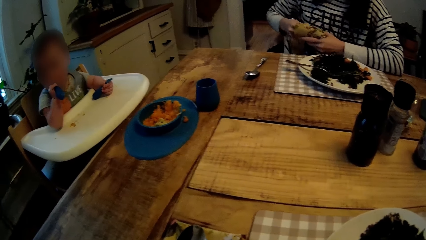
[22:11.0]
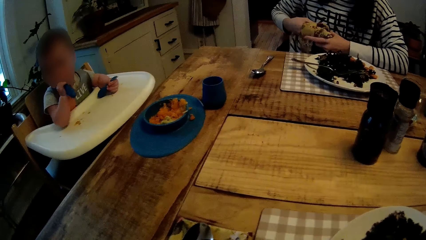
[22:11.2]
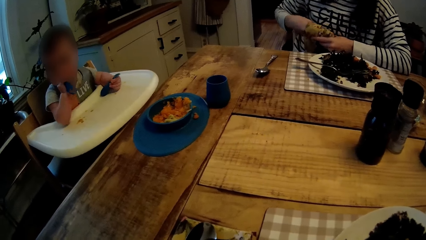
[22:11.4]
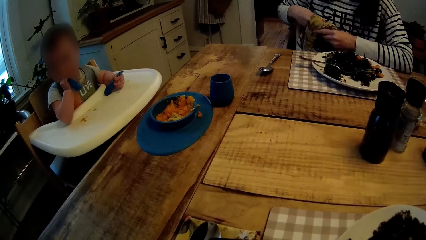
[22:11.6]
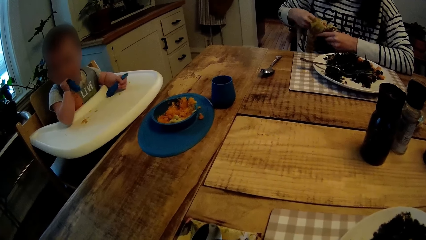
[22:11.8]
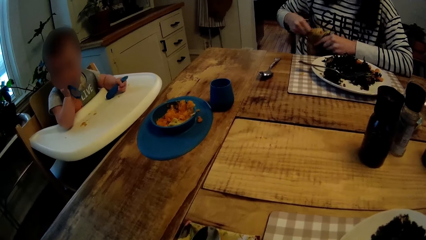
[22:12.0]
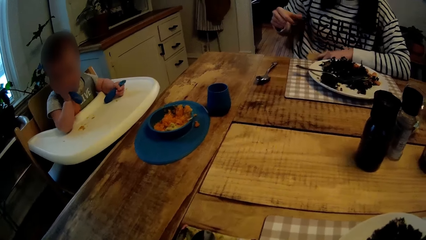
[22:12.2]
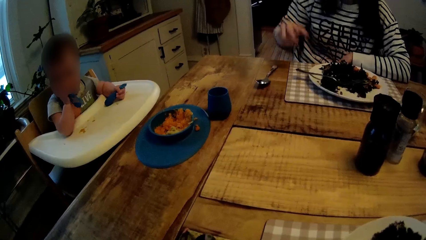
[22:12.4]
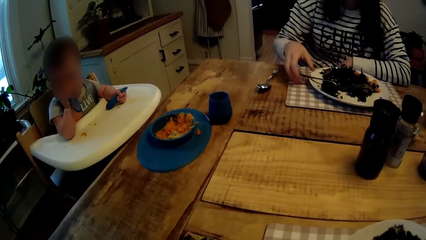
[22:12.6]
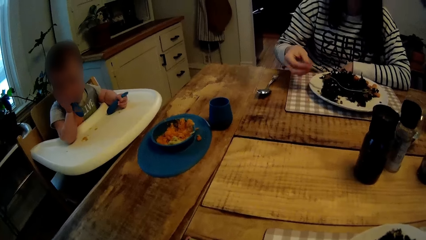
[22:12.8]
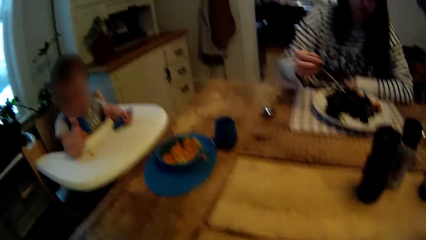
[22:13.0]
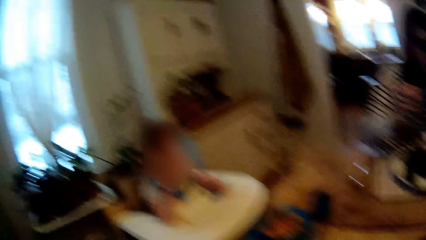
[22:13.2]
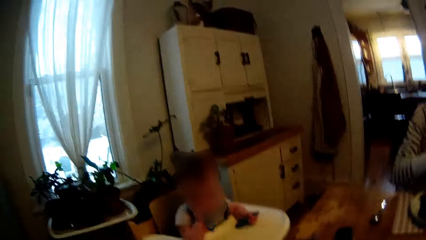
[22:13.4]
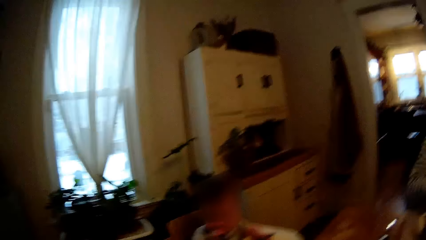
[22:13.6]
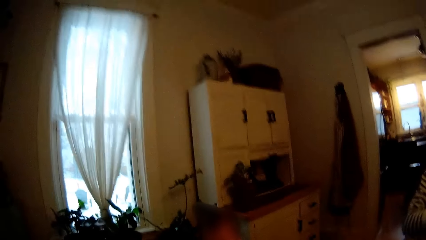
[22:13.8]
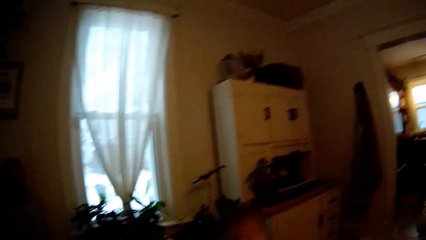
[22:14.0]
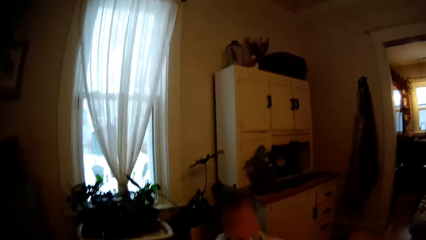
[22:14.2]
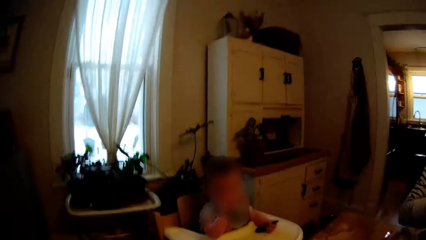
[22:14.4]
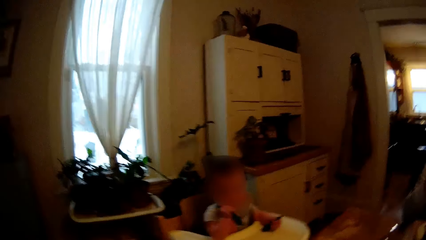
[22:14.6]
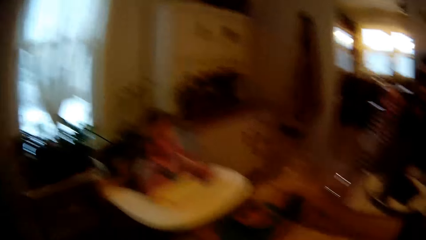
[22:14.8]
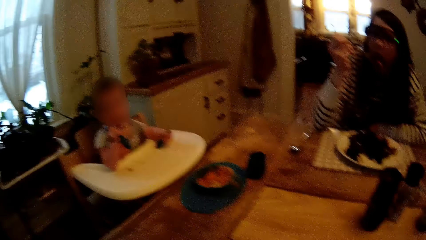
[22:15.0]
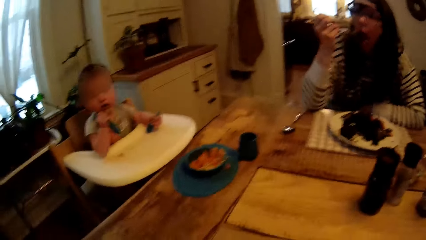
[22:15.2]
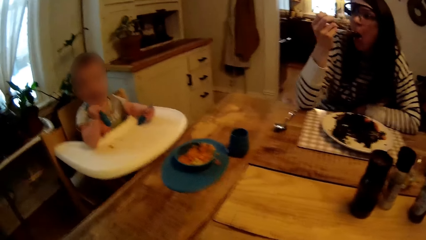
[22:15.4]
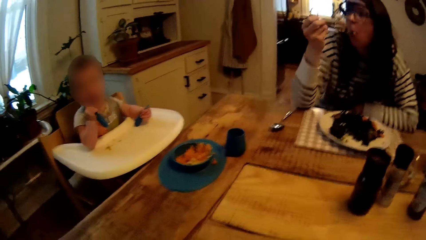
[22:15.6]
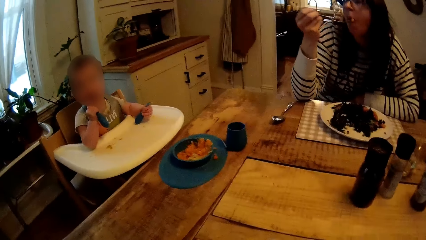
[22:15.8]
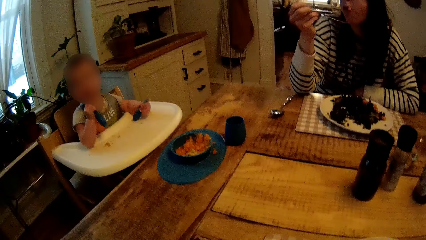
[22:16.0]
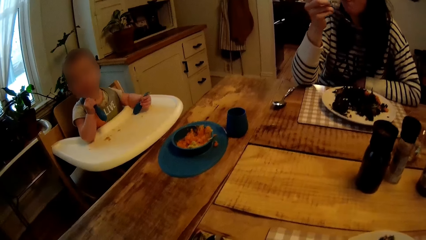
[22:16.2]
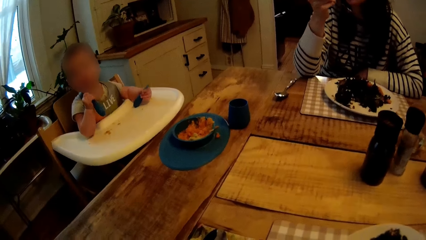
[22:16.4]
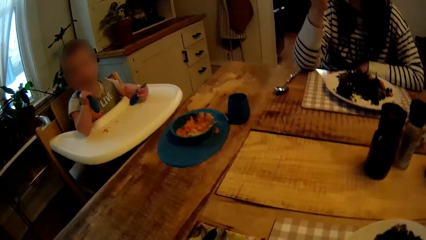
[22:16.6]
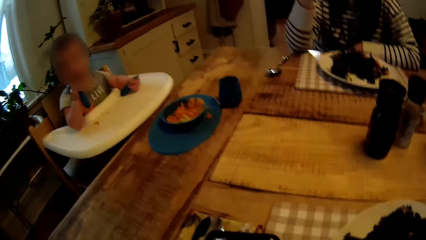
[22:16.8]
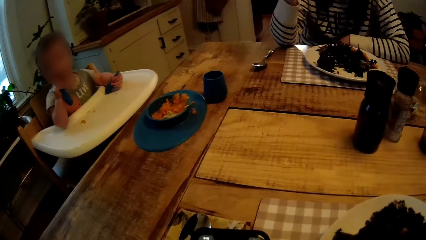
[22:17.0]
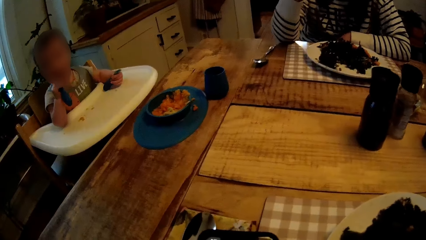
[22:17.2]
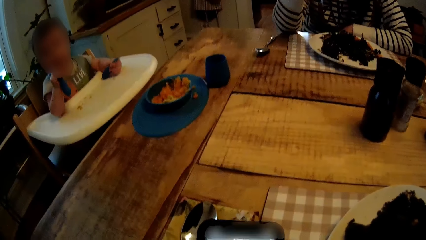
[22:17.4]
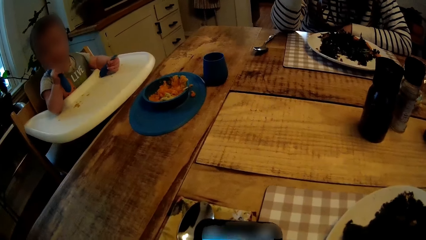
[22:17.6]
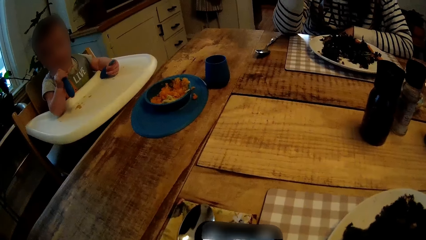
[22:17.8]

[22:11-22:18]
The woman eats some veggies from the plate on the table with the fork in her right hand.

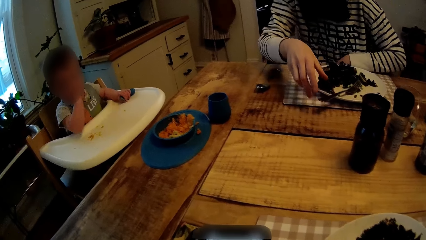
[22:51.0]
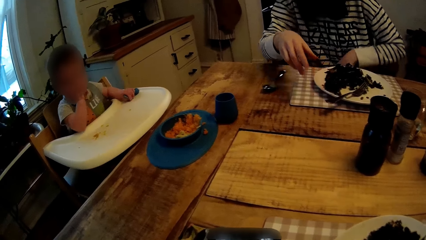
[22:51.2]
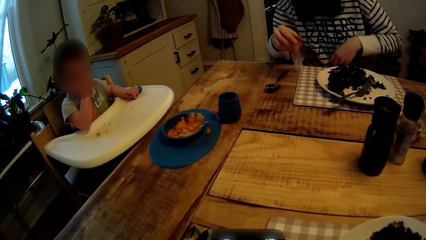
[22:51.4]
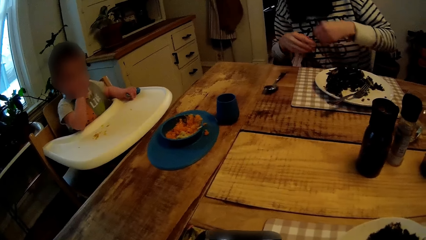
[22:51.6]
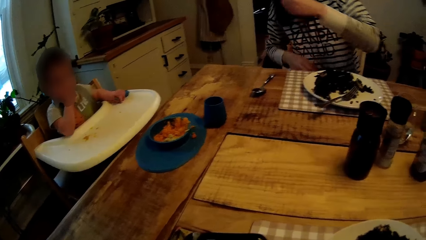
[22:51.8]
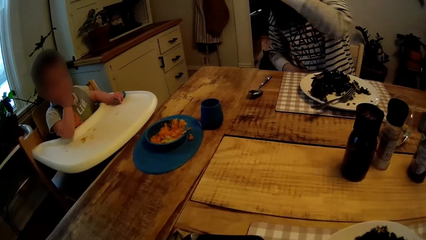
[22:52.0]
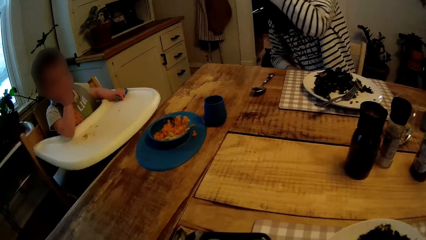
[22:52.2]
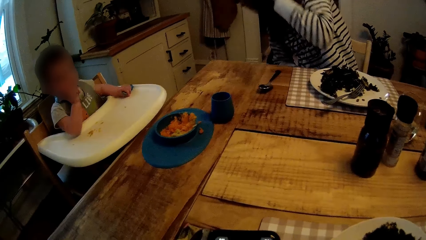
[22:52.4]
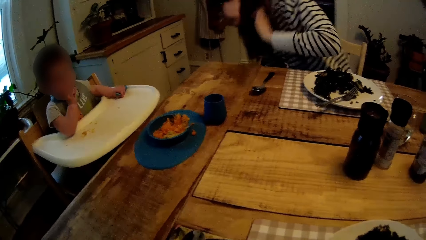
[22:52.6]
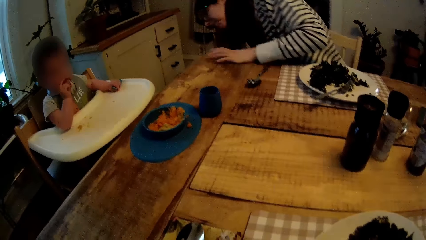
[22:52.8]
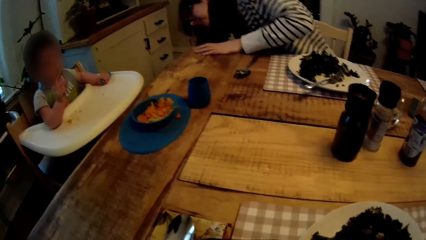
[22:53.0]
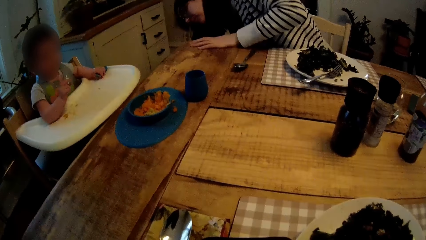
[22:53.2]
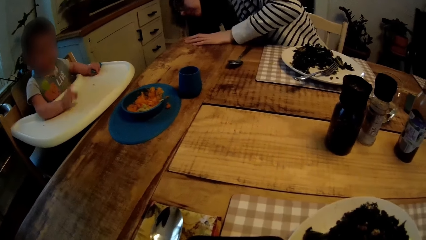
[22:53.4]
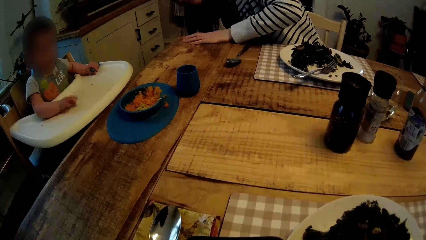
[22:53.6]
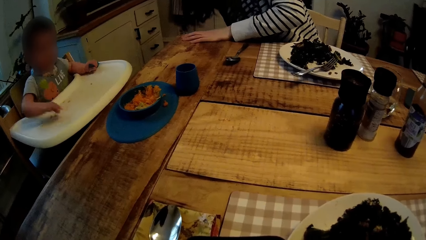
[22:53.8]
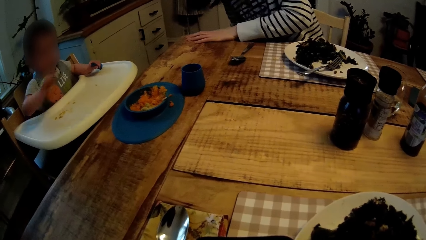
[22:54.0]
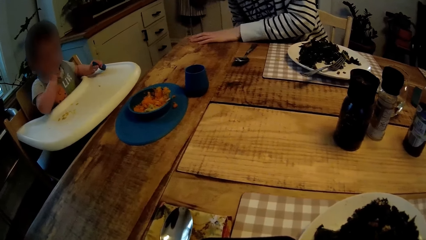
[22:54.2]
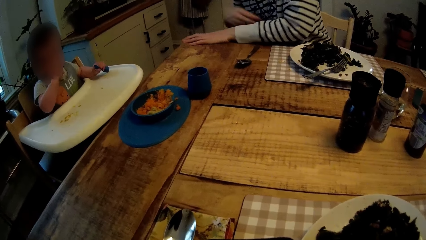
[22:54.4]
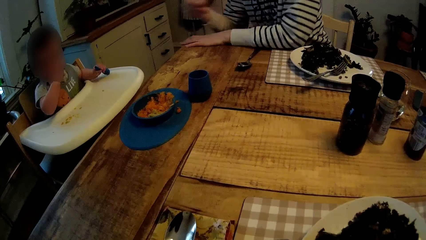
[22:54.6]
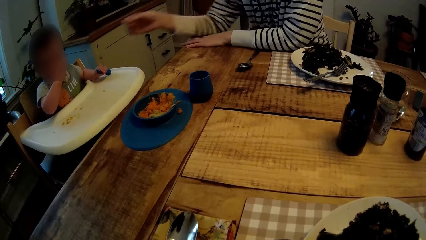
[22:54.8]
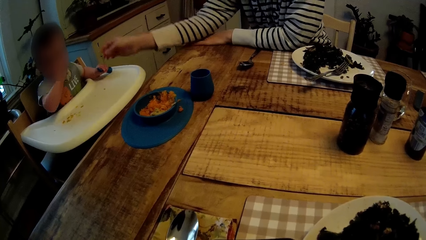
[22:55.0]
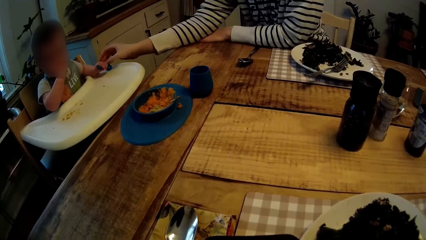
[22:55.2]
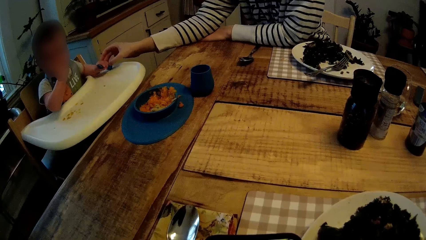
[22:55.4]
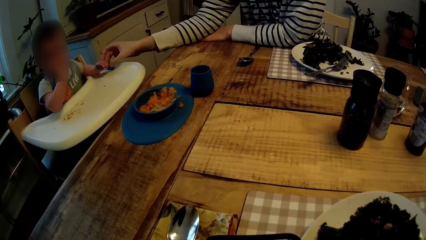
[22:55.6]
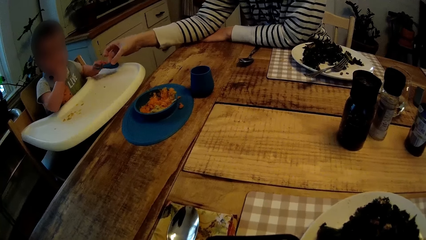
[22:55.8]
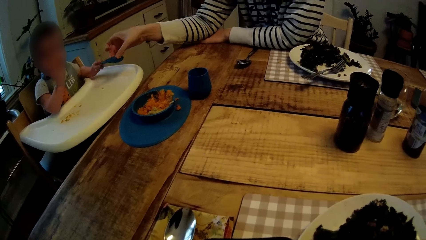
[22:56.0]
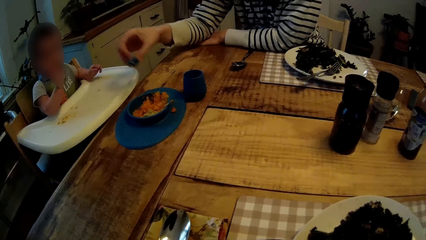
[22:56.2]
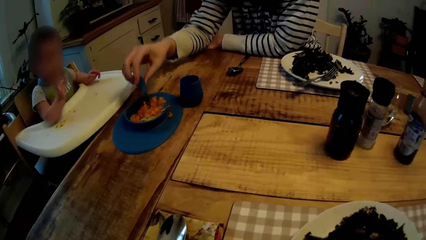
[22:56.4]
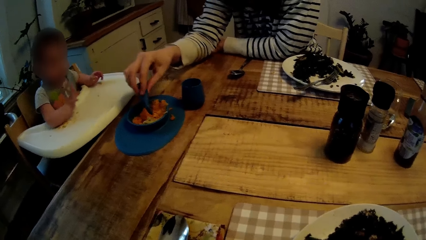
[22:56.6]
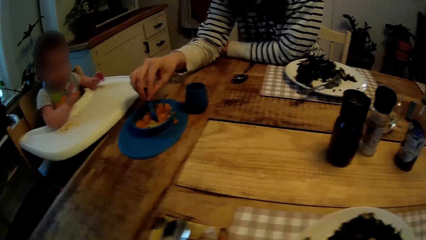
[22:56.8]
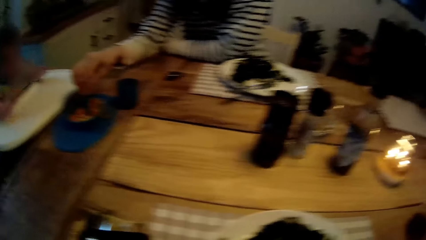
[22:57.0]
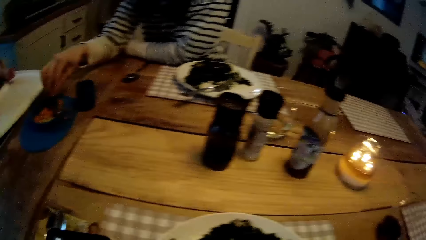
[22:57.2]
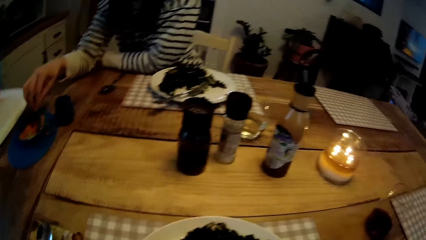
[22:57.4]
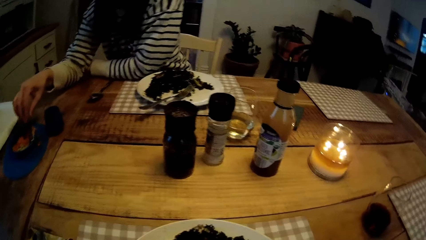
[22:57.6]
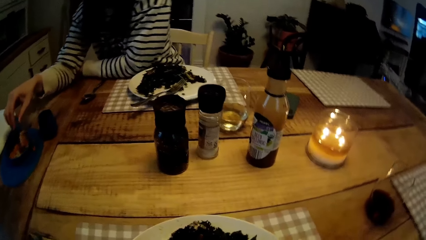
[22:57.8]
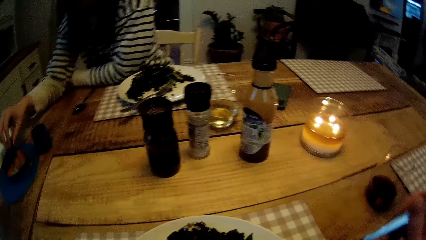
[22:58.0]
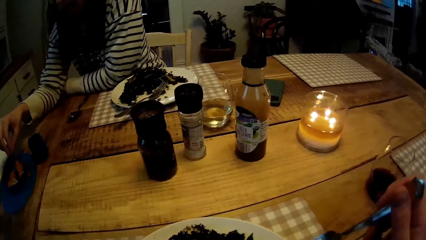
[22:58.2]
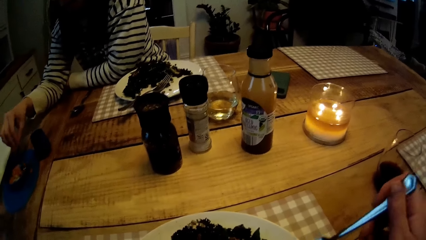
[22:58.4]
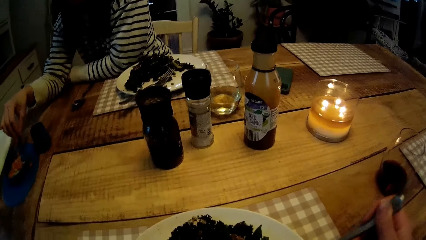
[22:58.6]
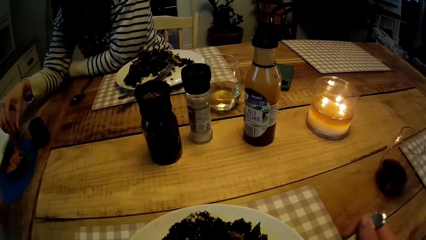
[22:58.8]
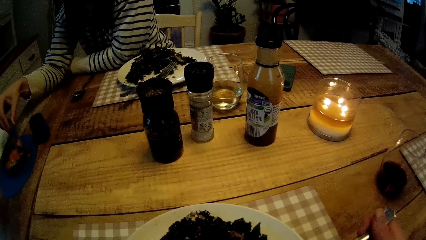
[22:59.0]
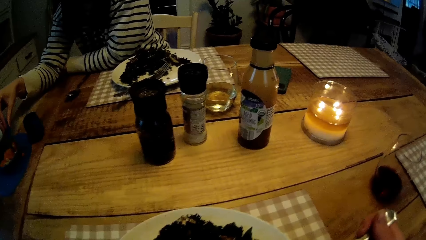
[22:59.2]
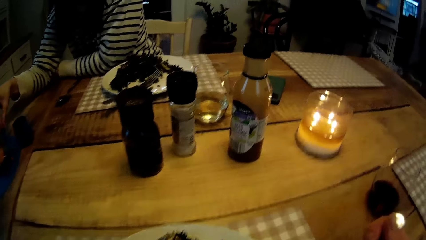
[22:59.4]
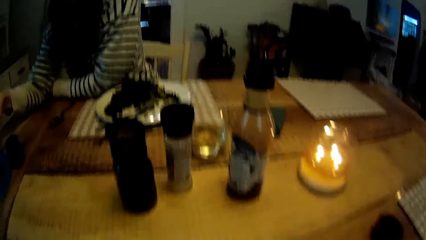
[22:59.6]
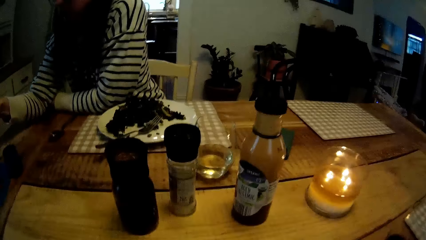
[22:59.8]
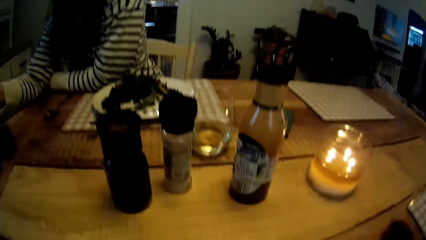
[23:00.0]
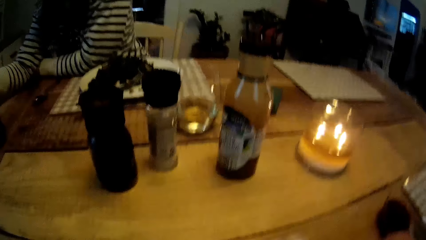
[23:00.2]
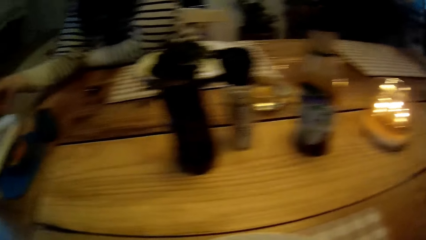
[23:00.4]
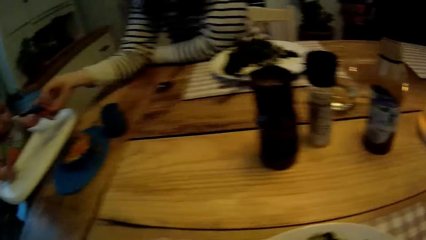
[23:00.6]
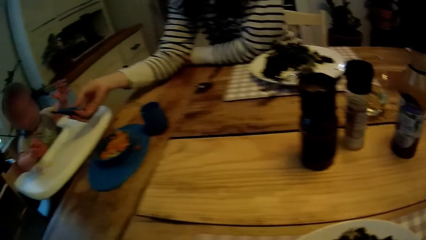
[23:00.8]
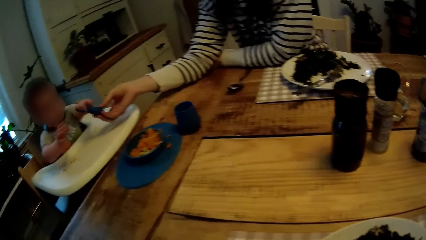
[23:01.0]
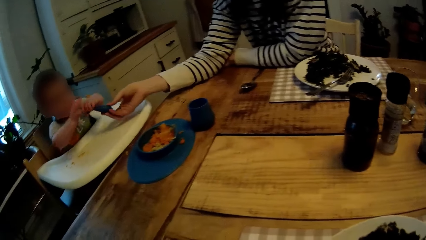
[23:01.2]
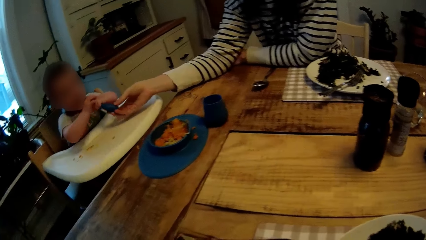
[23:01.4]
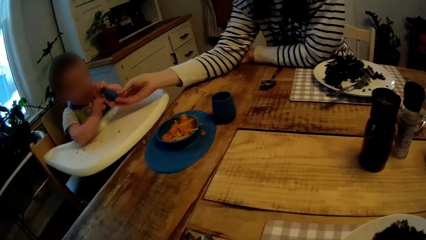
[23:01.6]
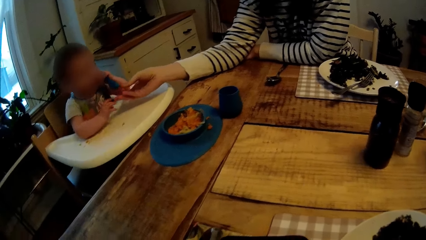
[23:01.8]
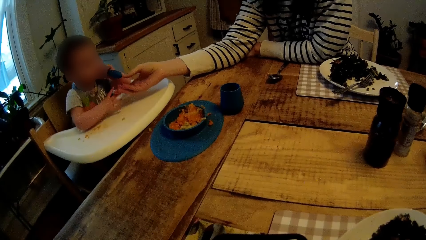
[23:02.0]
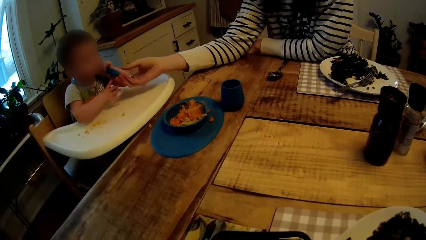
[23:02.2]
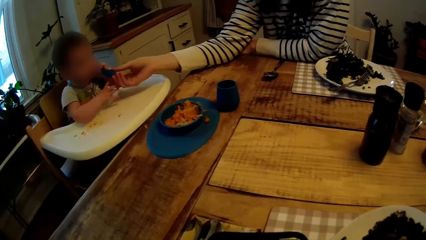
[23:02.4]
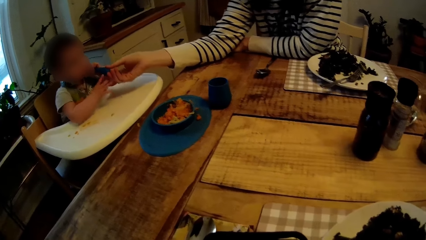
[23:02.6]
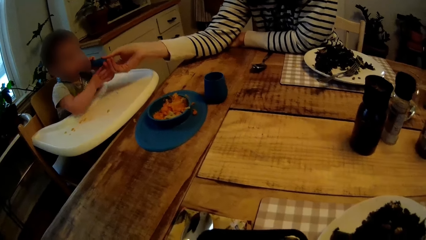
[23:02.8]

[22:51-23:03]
The camera wearer stares at the dining table. The woman takes the spoon away from the baby with her right hand. The woman puts the spoon into a bowl or plate with her right hand. The camera wearer puts the fork or spoon in the plate with her right hand. They fetch food with the spoon and eat the food. The baby collects the spoon from the woman with his left hand. The camera wearer operates his phone. The woman holds the spoon with her right hand.
